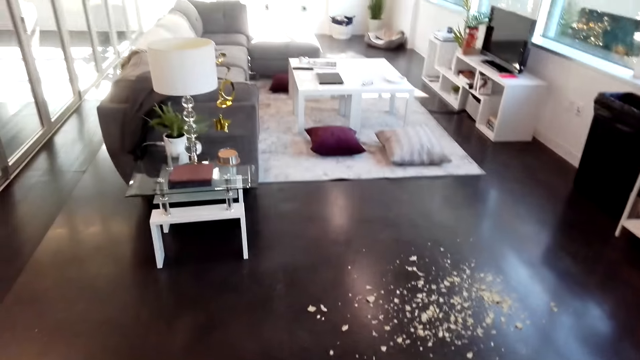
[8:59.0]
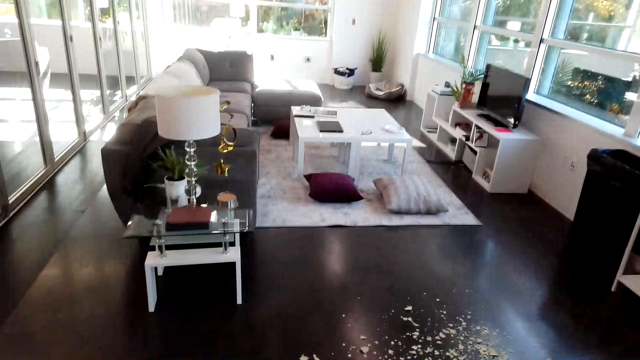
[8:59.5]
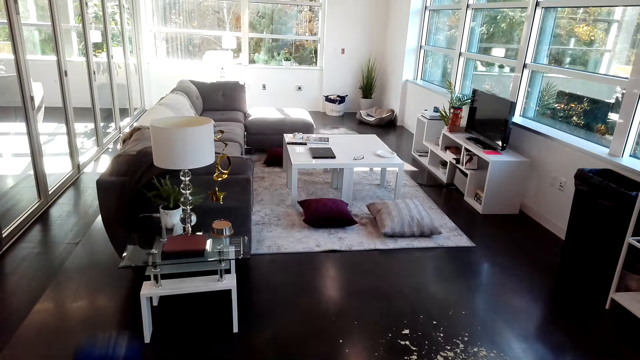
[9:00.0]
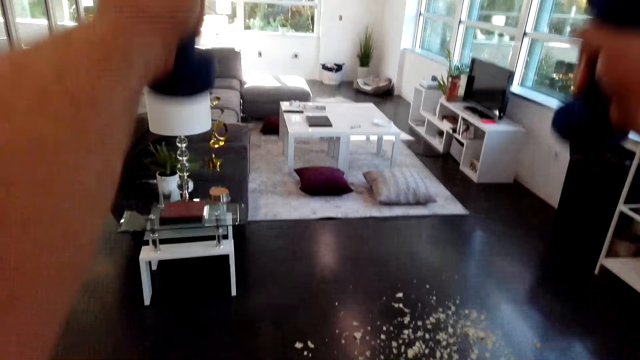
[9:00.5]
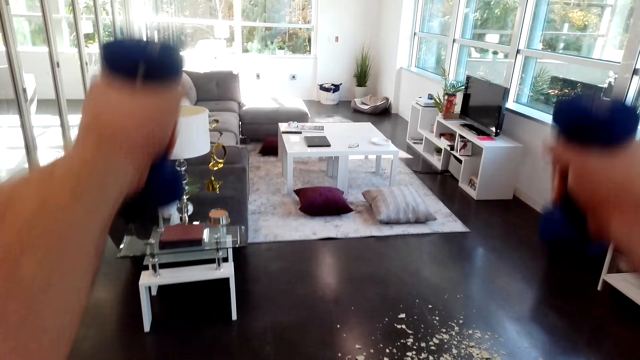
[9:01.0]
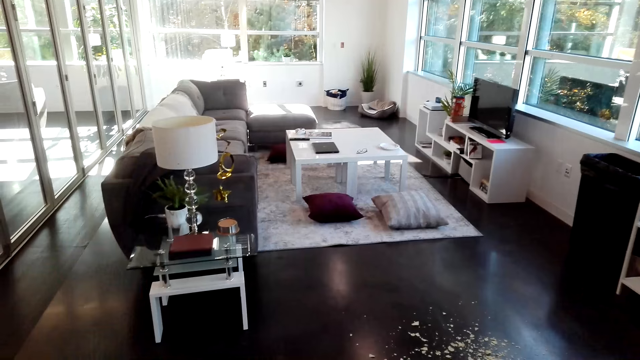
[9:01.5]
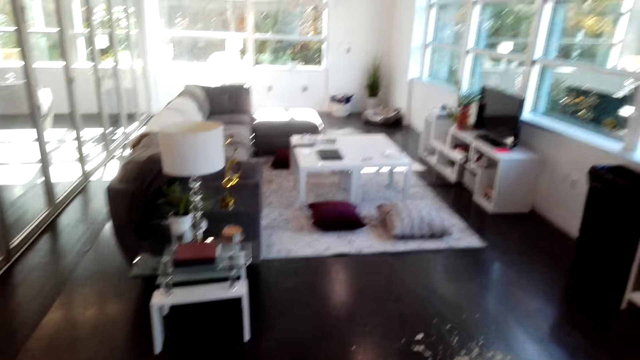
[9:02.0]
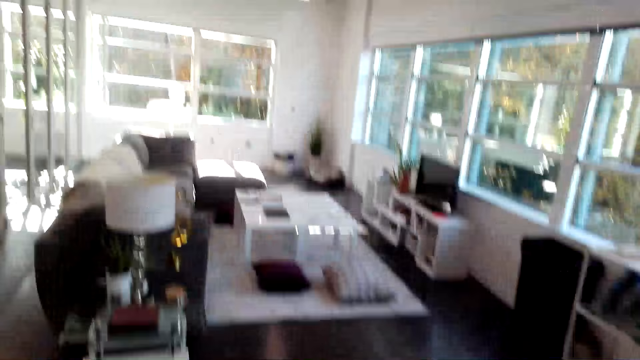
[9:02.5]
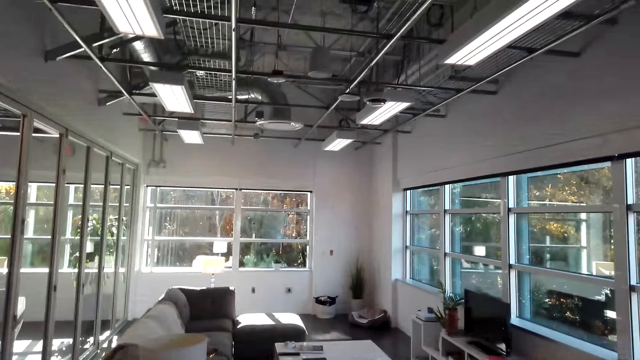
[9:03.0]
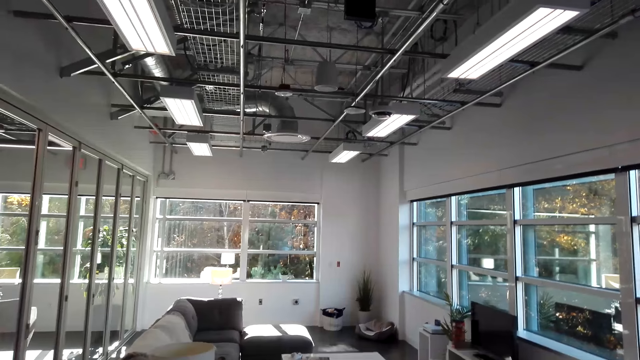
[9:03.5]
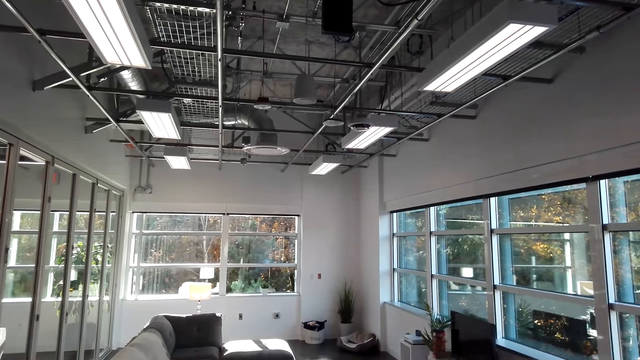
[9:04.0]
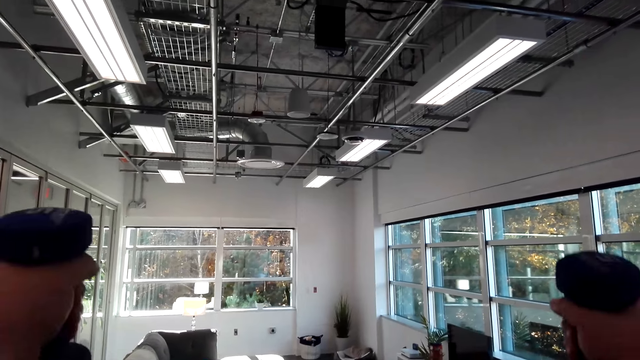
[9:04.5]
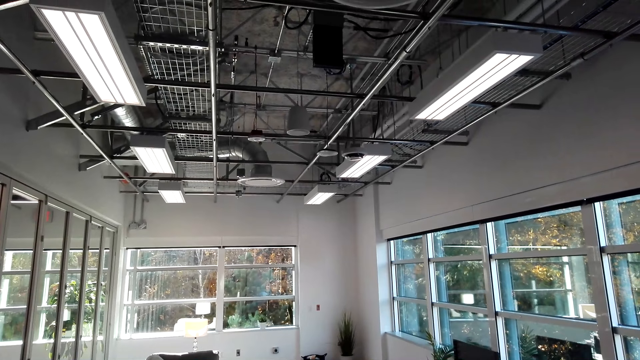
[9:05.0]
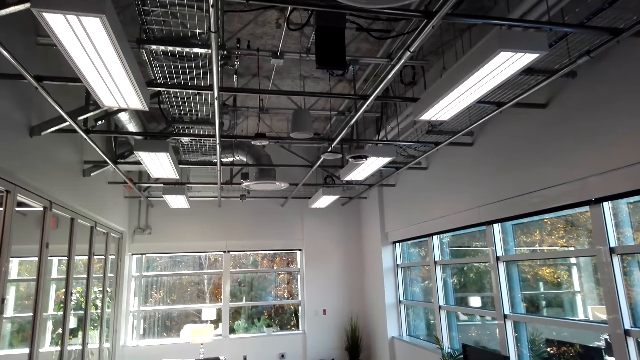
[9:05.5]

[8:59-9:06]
The camera wearer lifts the dumbbell.

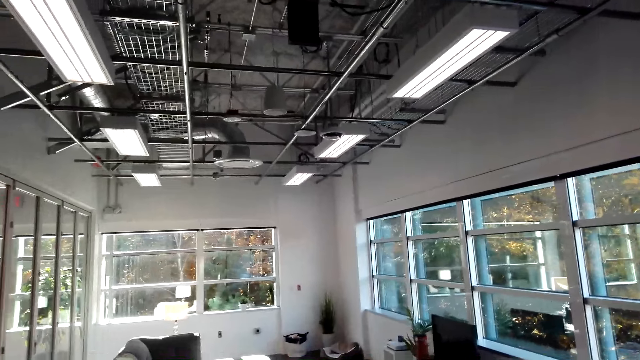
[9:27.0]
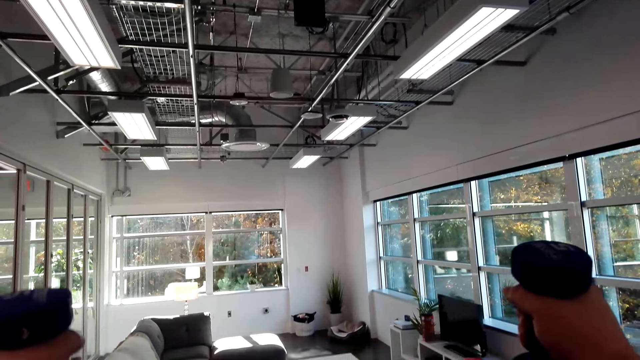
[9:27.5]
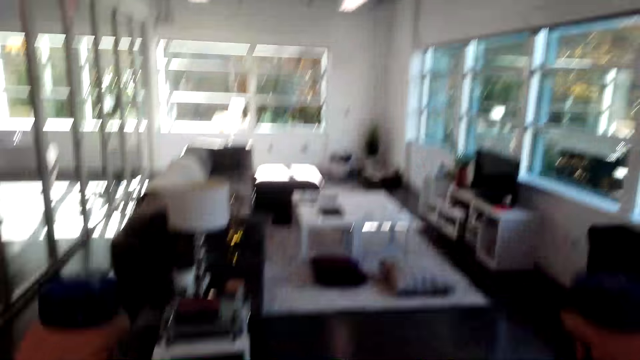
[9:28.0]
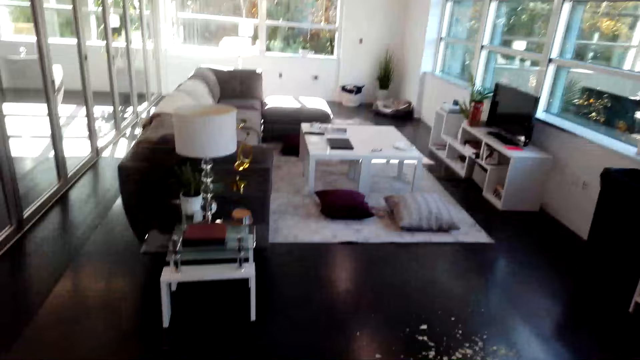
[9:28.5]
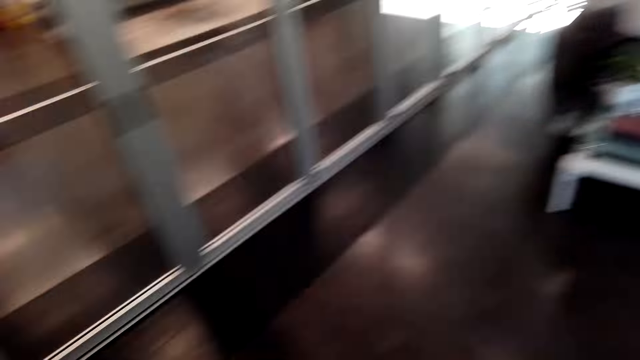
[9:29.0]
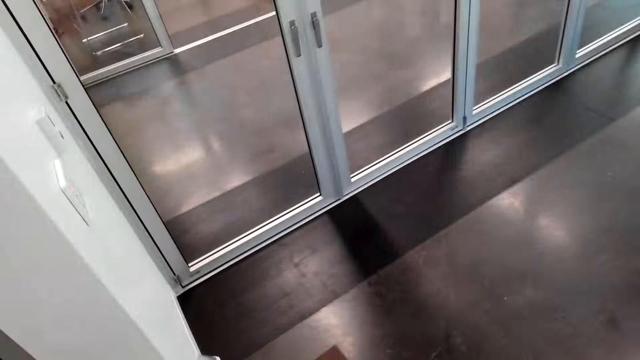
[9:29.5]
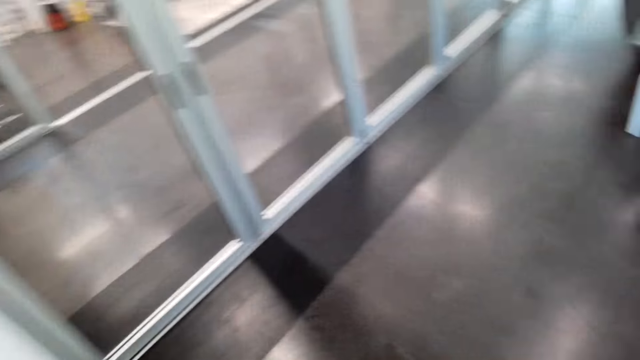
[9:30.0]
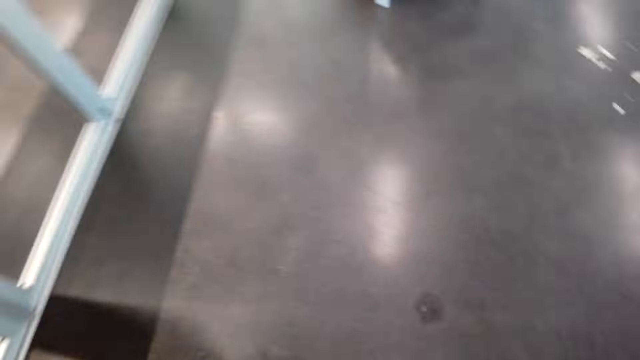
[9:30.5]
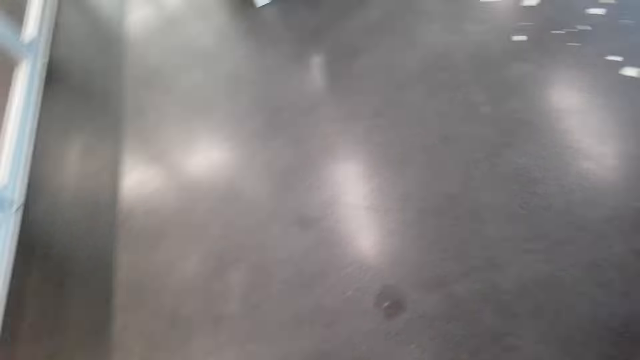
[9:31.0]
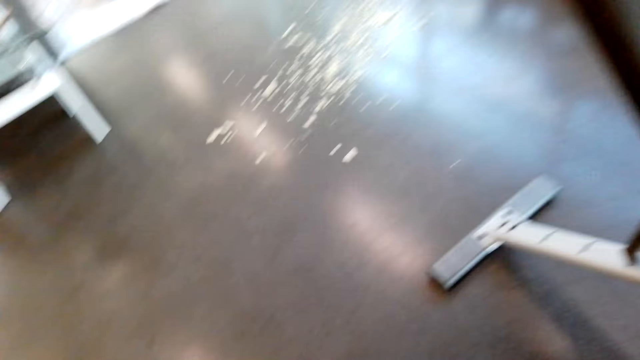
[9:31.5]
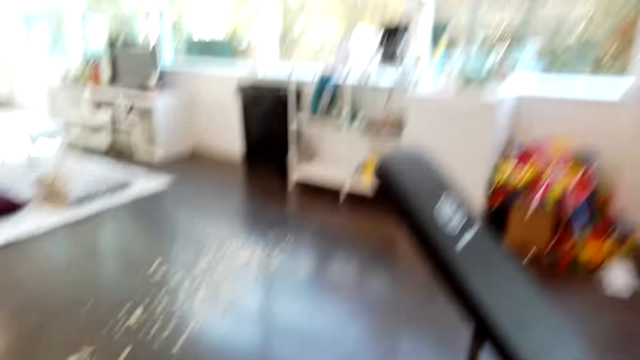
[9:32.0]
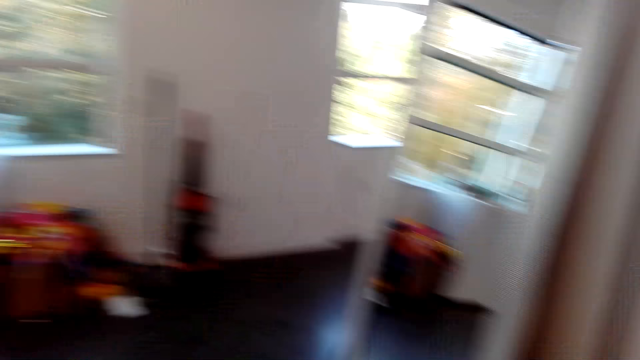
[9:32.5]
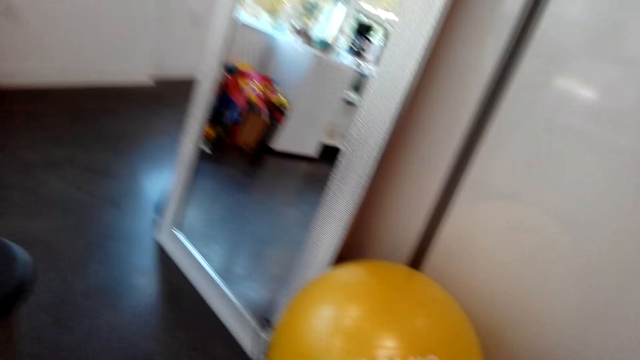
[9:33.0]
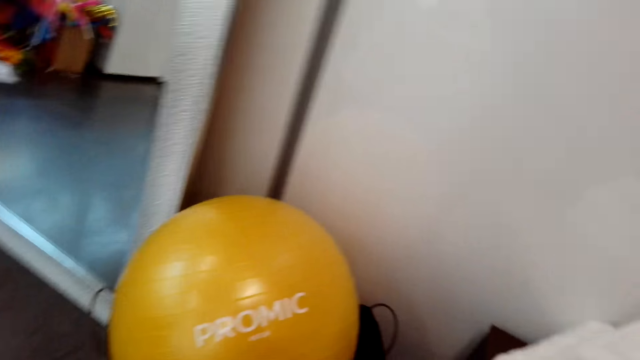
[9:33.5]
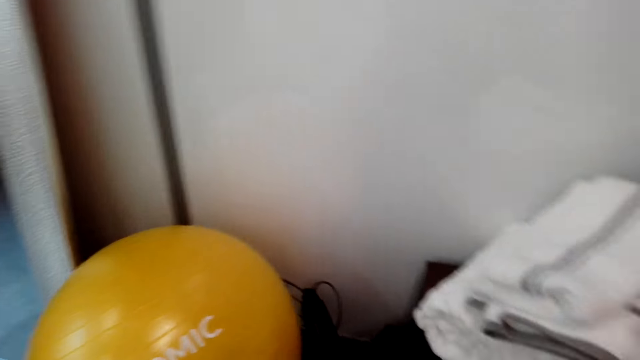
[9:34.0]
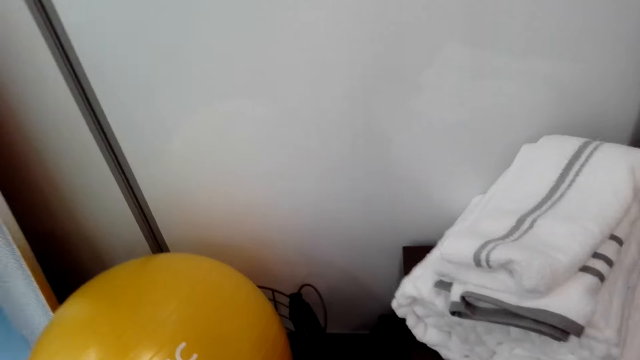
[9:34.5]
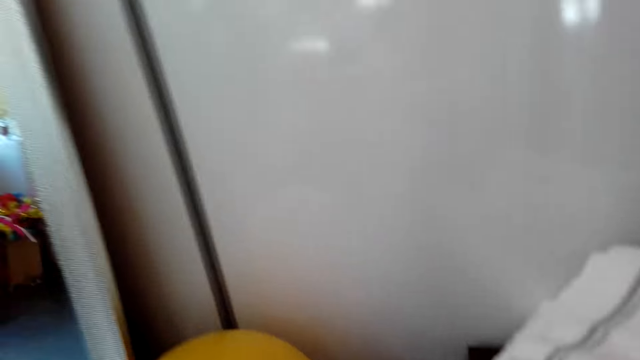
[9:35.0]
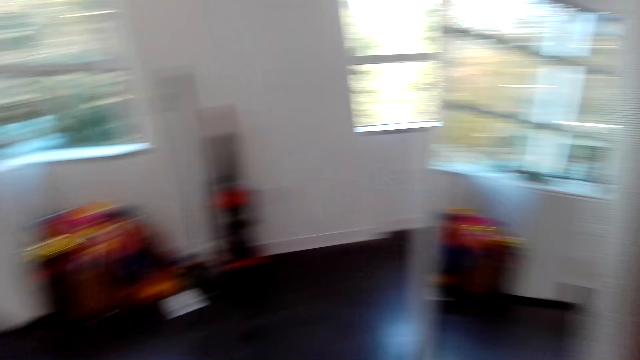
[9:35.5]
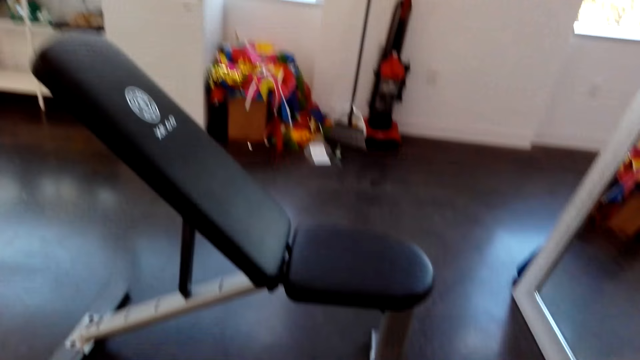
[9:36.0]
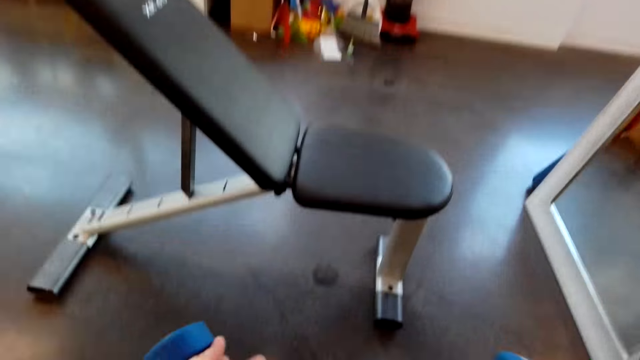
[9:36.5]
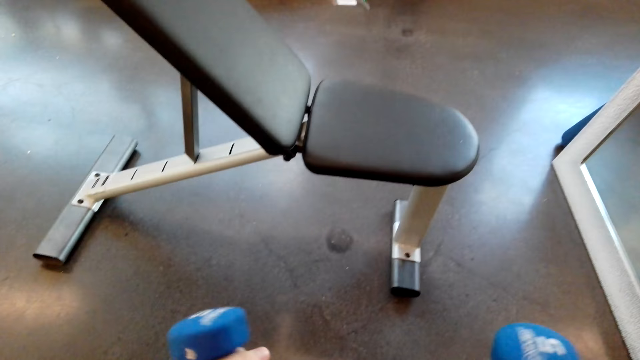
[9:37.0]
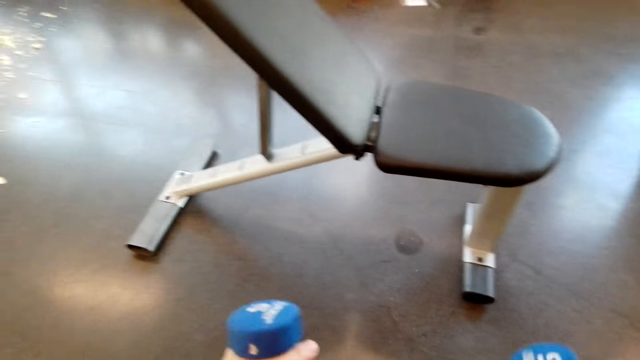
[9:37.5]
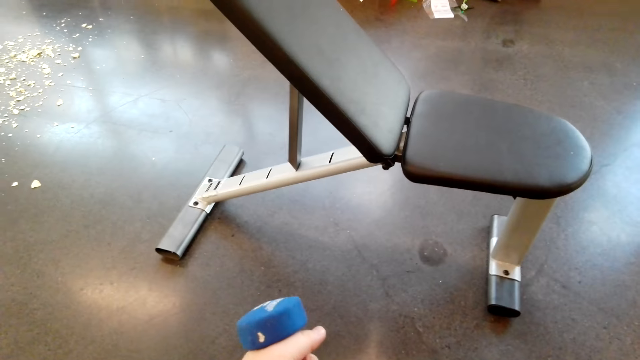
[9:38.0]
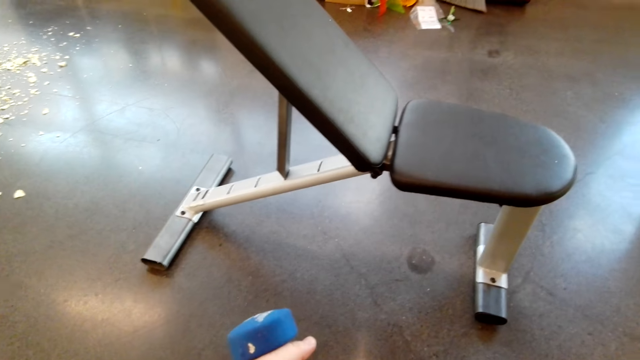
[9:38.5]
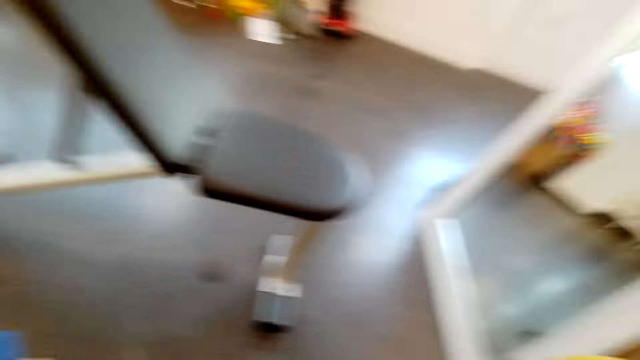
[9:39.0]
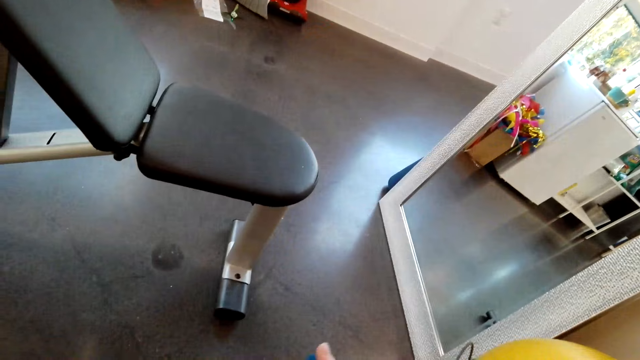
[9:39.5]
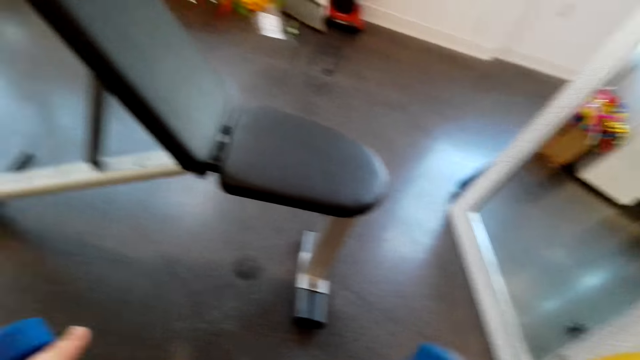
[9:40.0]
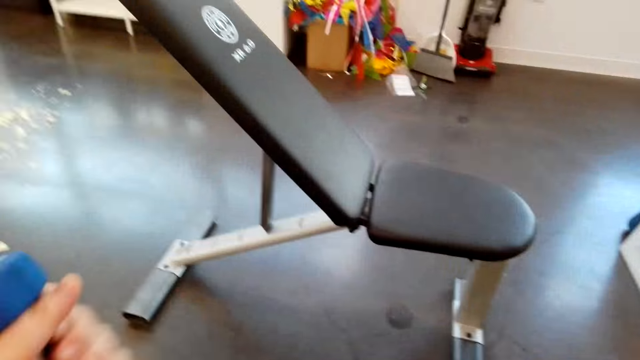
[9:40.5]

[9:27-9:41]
The camera wearer looks around. They put the dumbbell down.
